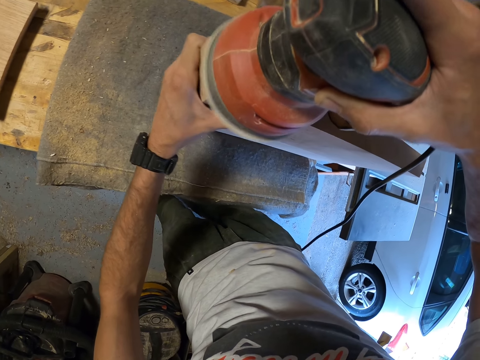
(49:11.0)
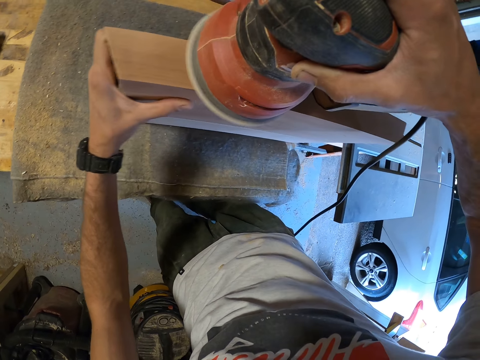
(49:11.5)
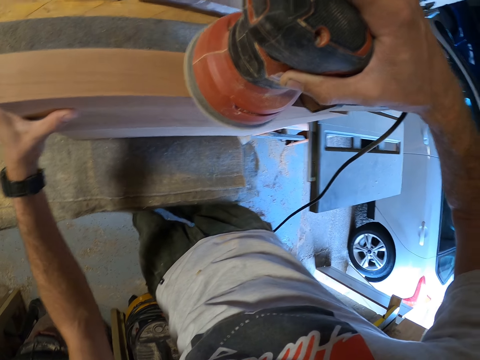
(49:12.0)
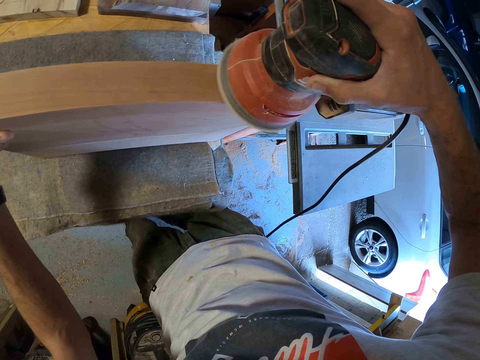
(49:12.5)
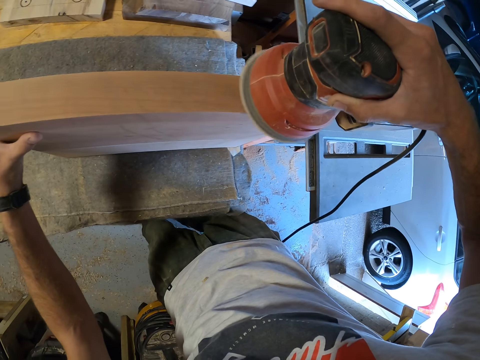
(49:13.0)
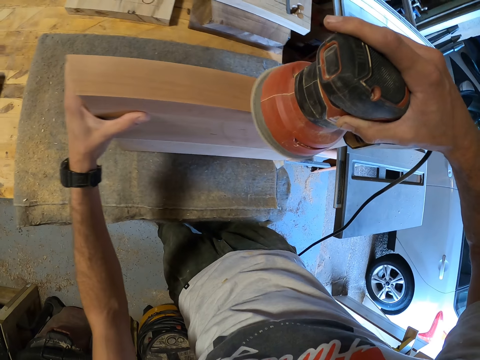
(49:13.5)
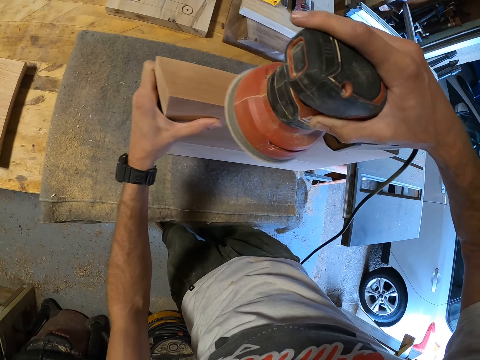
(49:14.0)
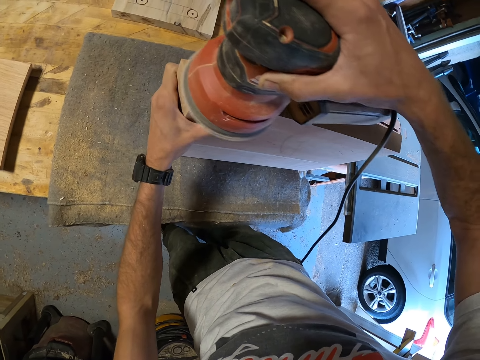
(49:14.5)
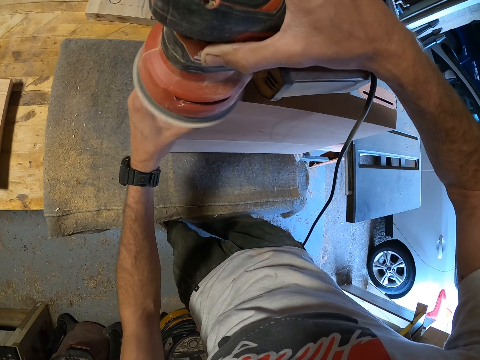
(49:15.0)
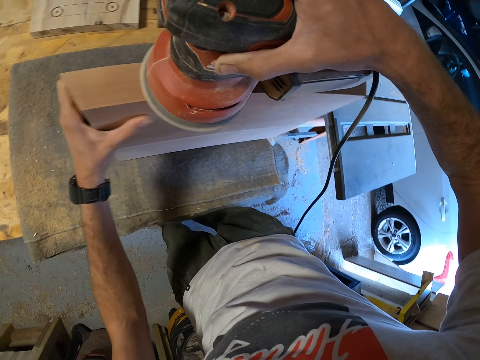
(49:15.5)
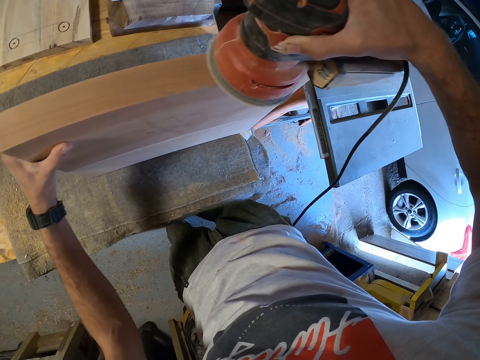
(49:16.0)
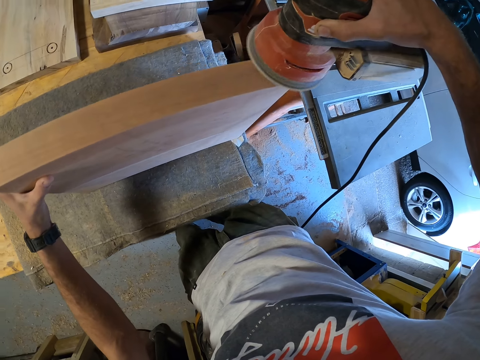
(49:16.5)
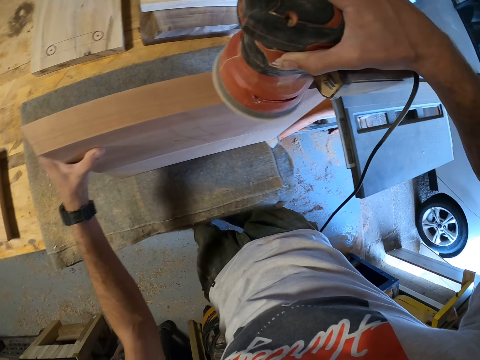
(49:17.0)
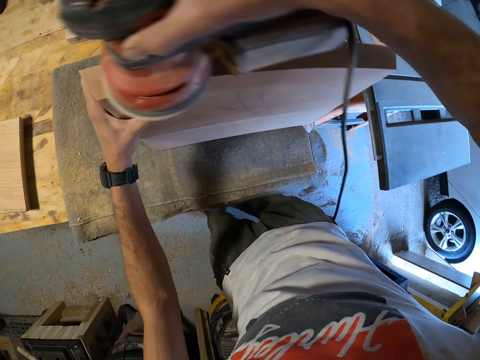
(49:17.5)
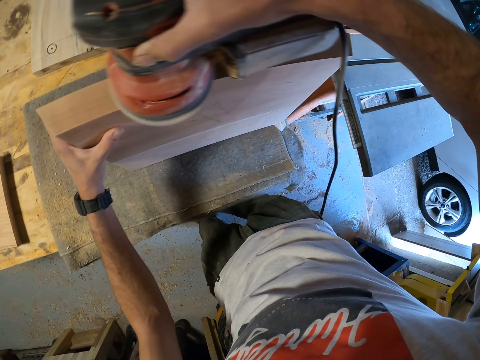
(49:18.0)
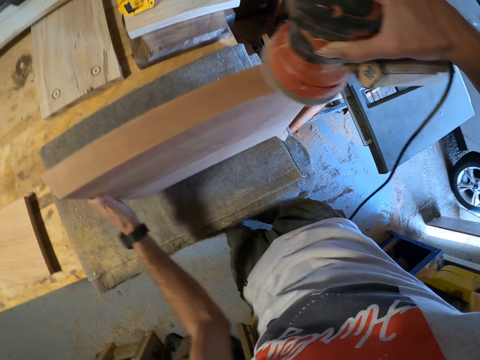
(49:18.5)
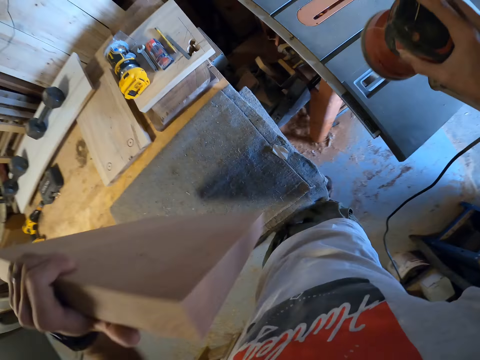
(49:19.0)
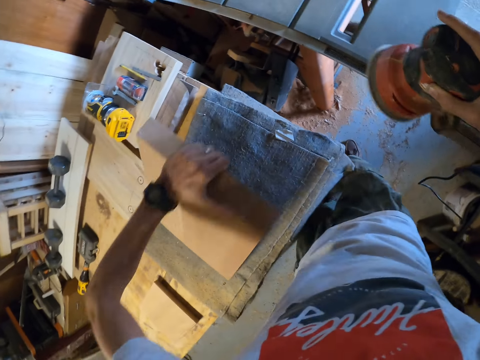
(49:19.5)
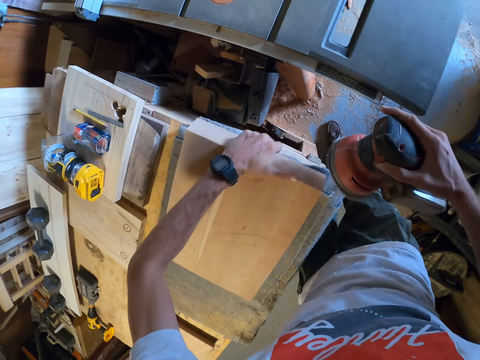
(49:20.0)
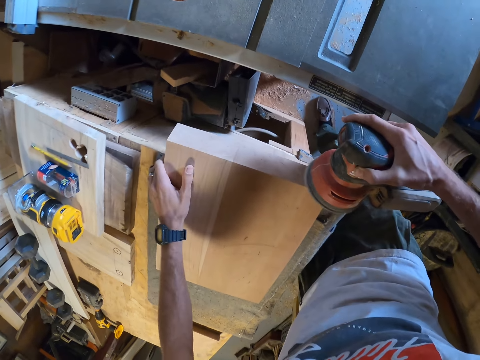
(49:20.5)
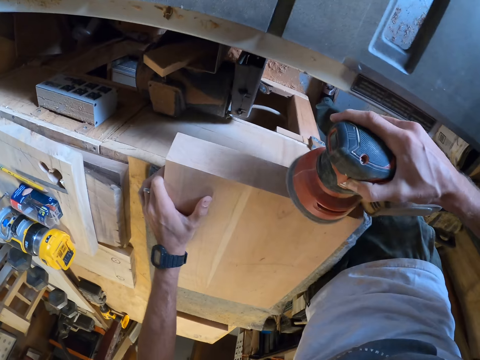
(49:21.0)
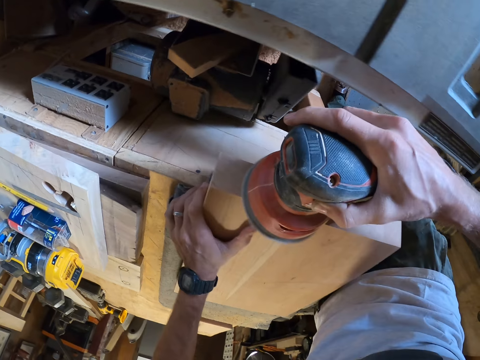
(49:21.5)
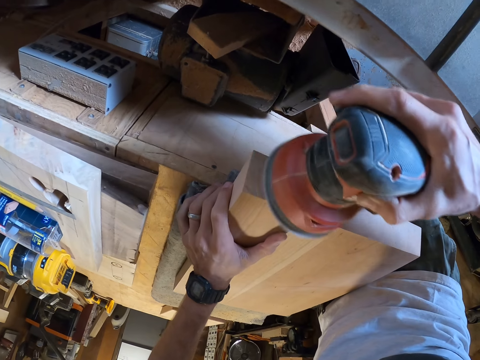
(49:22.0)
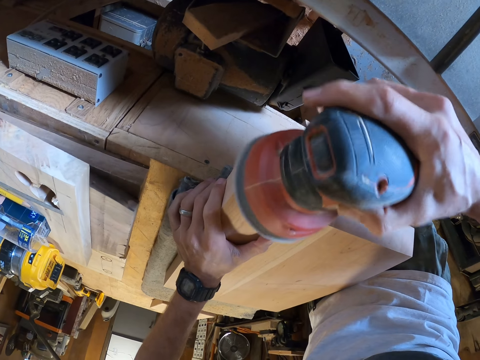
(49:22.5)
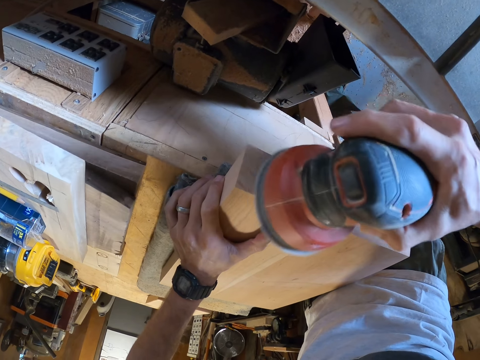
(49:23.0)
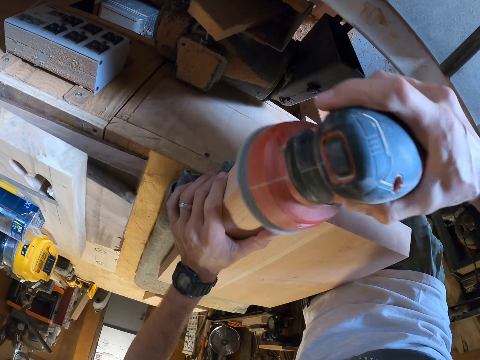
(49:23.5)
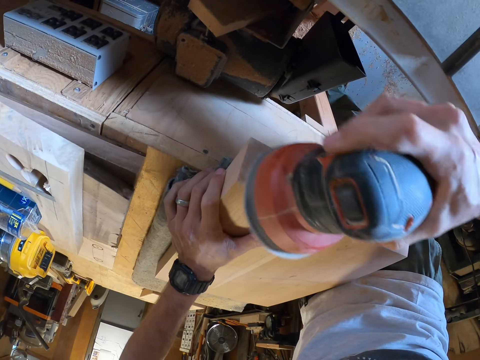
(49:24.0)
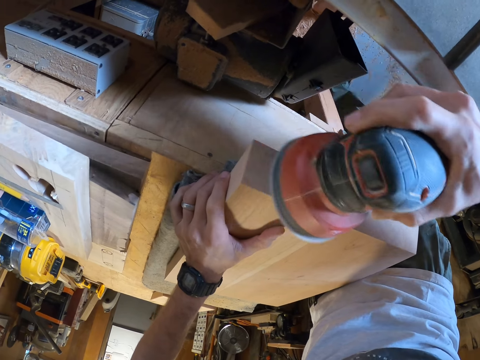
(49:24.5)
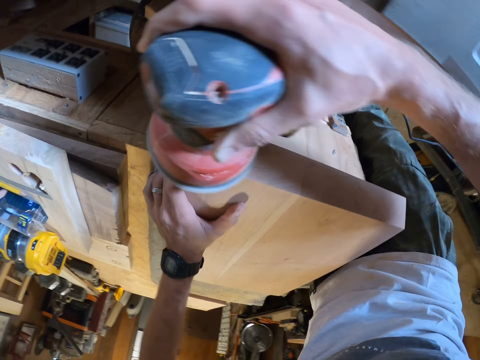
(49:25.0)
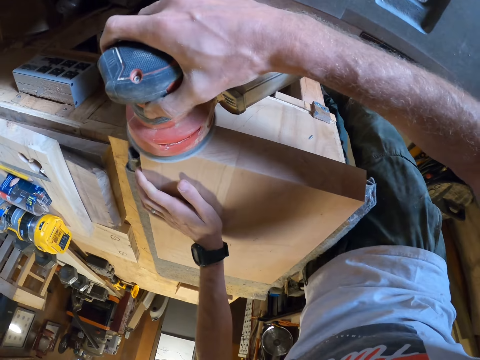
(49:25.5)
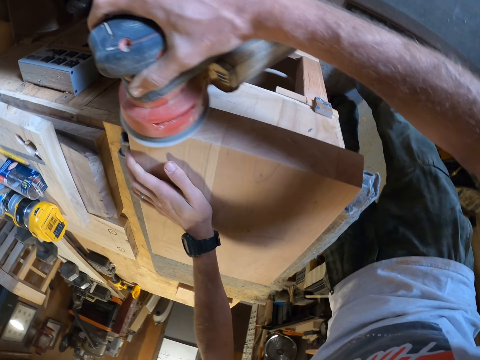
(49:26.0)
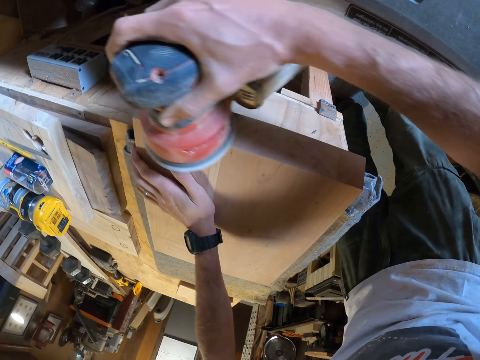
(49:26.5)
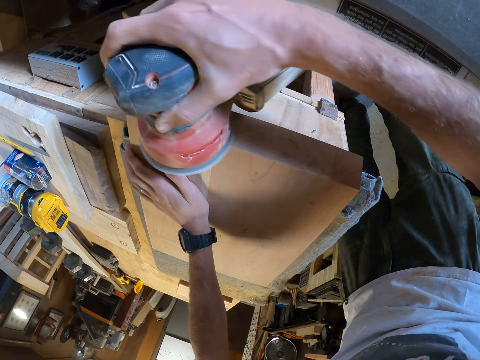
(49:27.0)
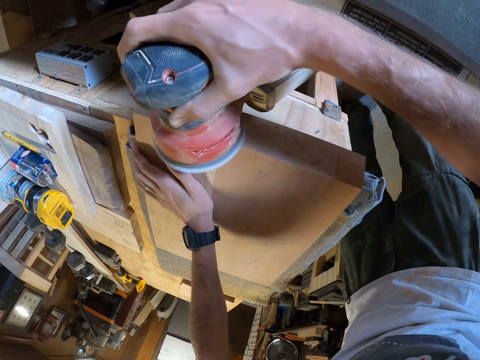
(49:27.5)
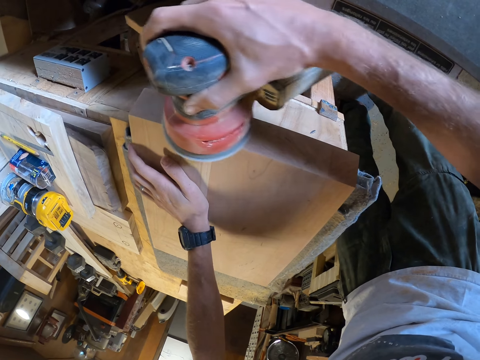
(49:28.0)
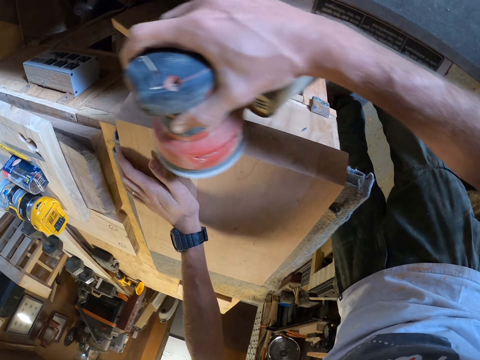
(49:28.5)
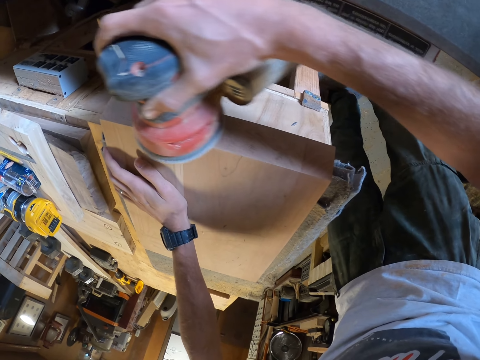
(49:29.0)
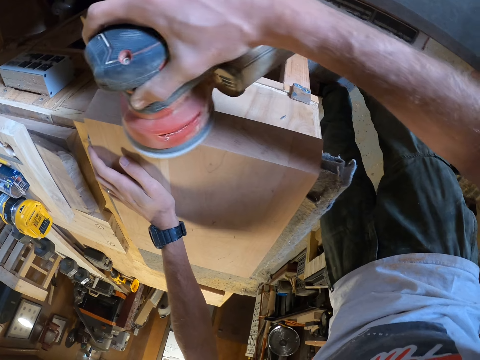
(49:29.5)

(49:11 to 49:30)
The camera wearer smoothens on the wood. He holds the sander. He turns the wood plank onto another side with his left hand. He holds the wood. He sands the right side of the wood plank with the electric sander. He smoothens on the edge of the wood.

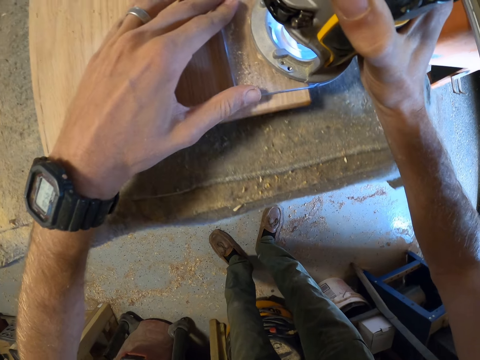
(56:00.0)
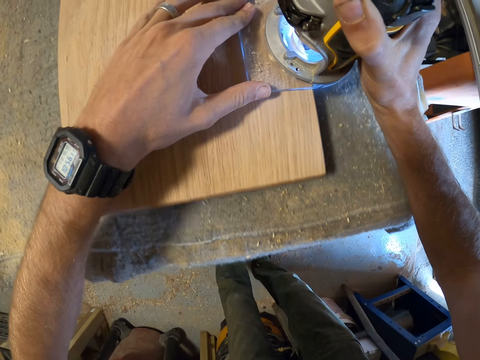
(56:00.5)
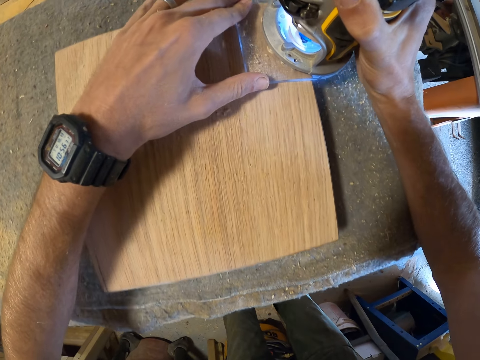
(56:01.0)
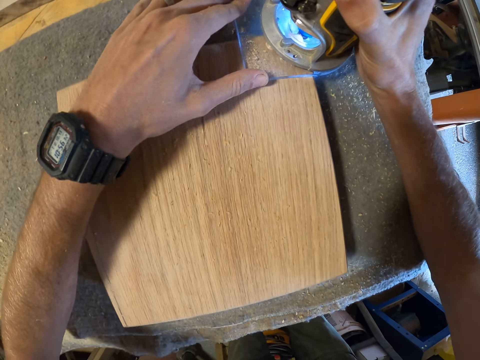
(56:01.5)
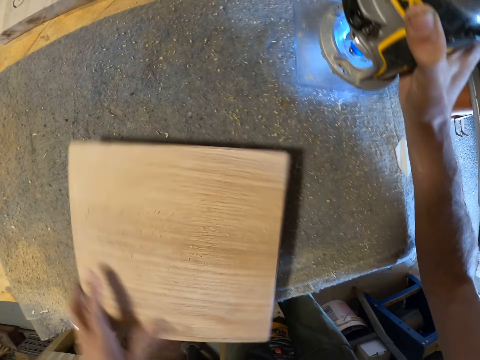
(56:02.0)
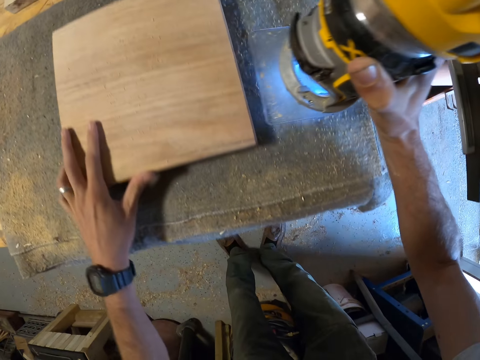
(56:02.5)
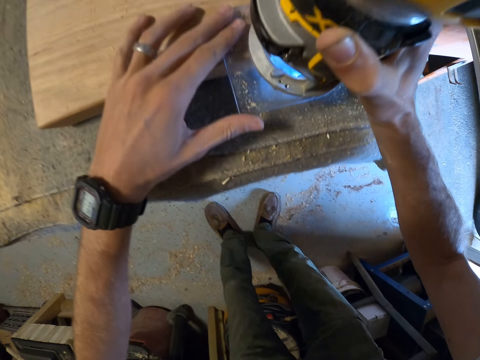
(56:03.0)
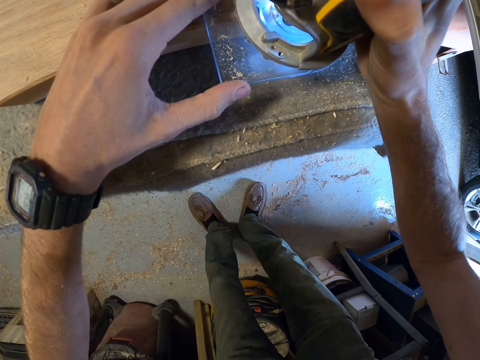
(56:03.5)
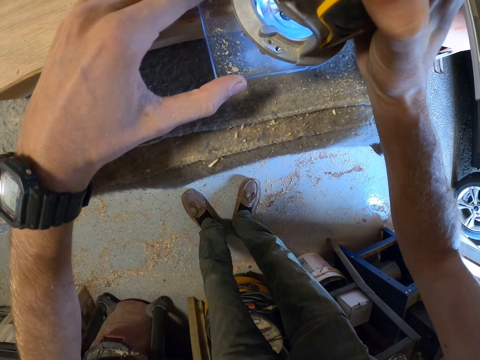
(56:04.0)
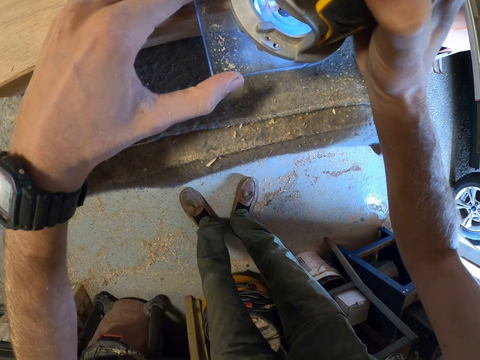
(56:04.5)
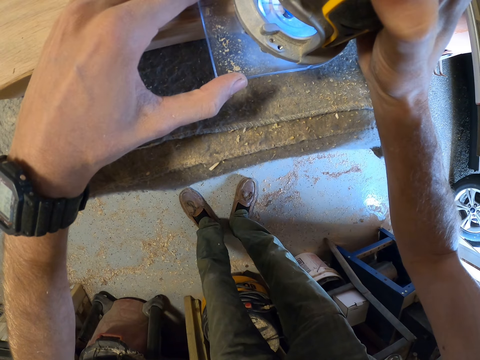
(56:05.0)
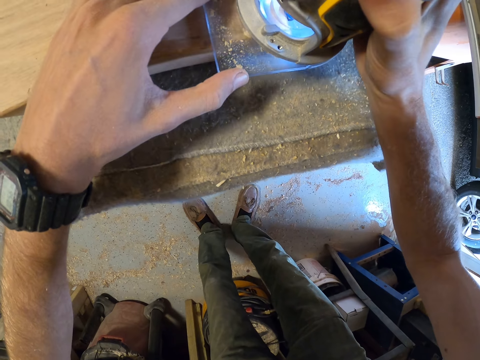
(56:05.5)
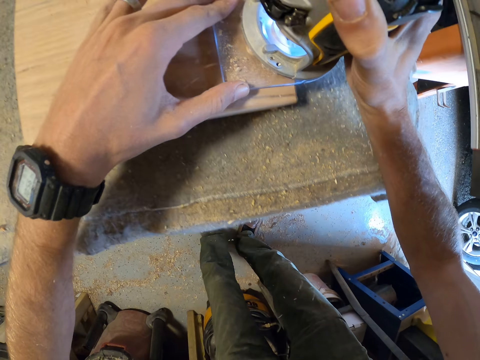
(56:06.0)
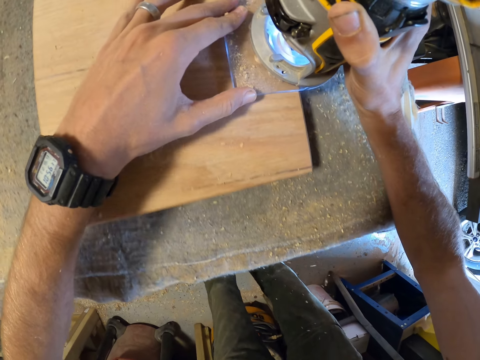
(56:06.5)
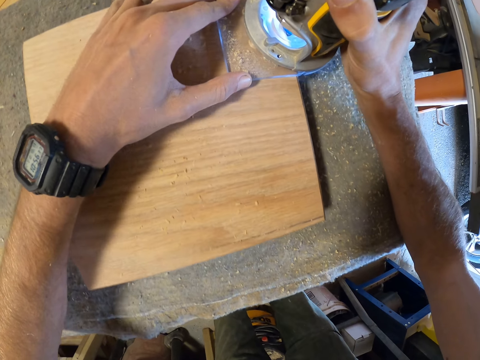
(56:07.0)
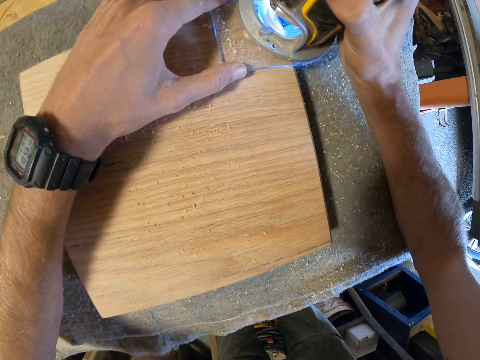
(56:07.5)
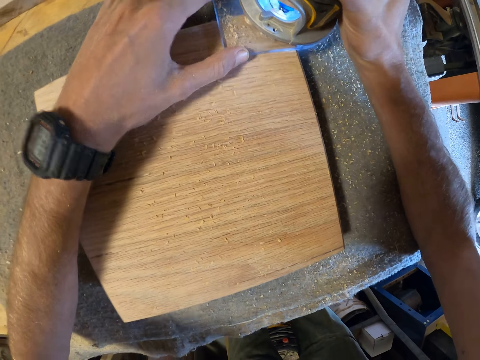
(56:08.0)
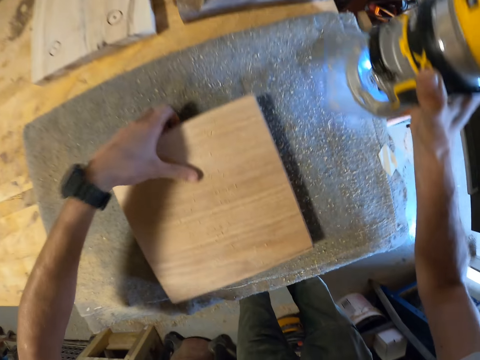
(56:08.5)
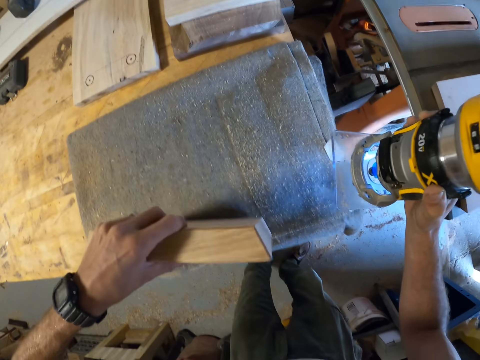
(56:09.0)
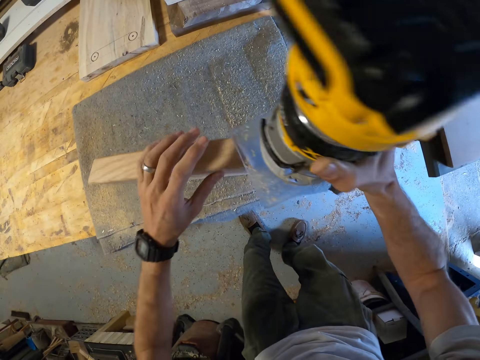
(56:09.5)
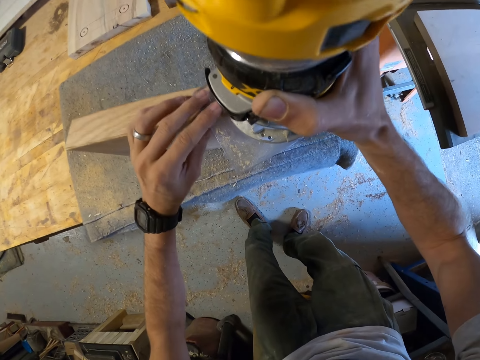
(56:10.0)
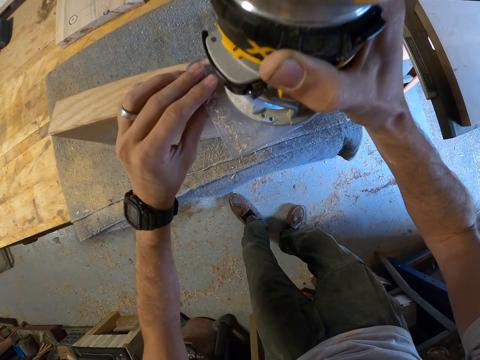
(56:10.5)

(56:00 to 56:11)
The camera wearer turns the wood. They trim the wood. They hold the wood upright.
